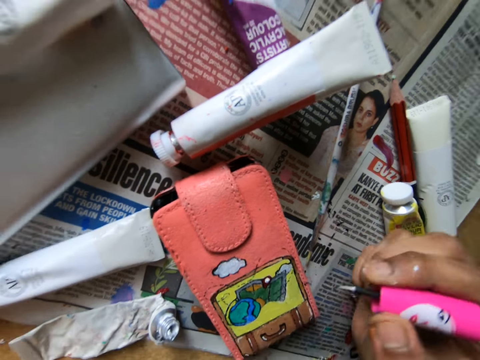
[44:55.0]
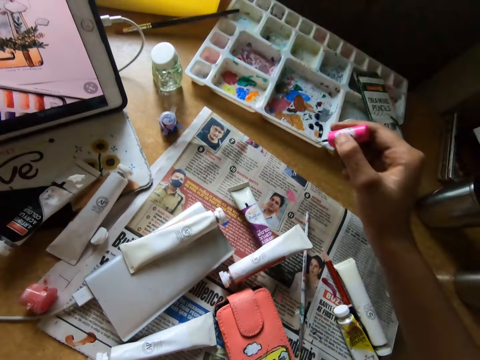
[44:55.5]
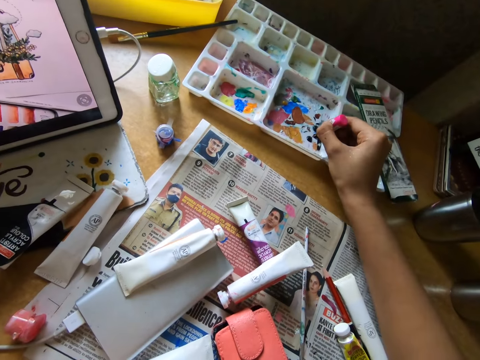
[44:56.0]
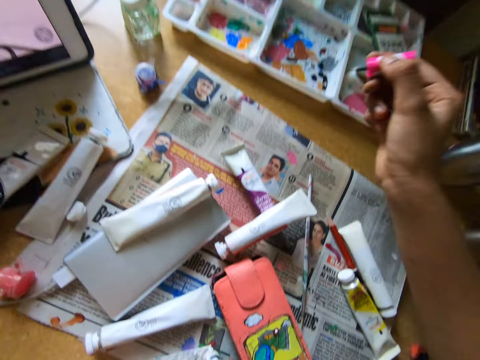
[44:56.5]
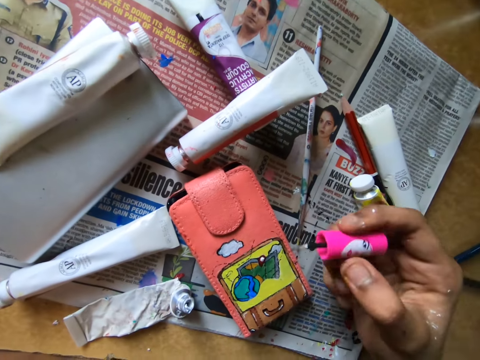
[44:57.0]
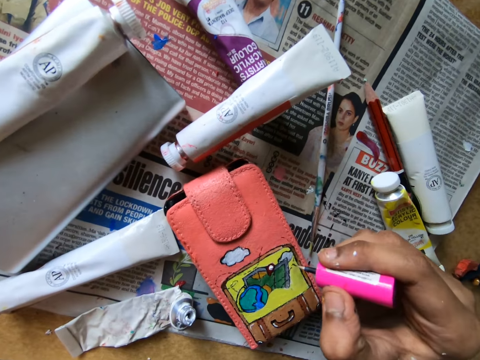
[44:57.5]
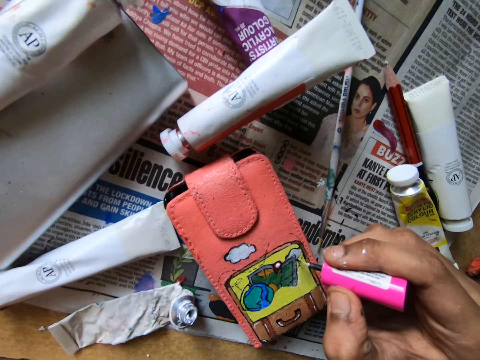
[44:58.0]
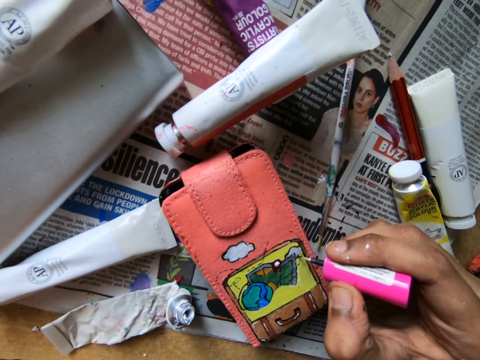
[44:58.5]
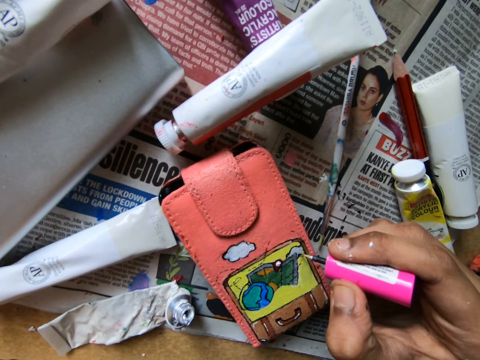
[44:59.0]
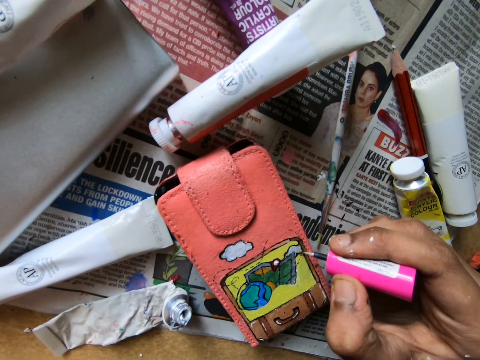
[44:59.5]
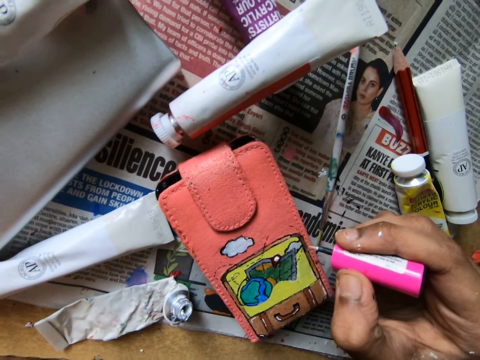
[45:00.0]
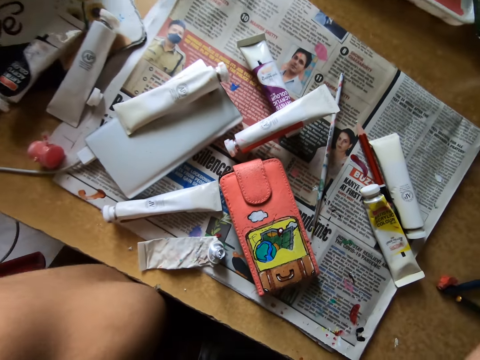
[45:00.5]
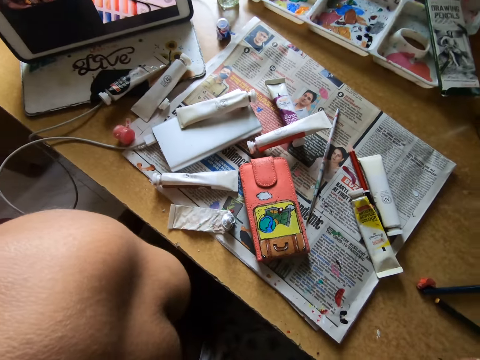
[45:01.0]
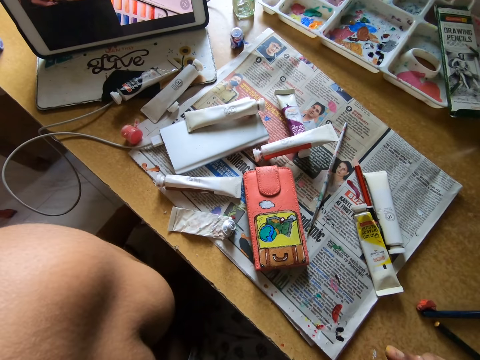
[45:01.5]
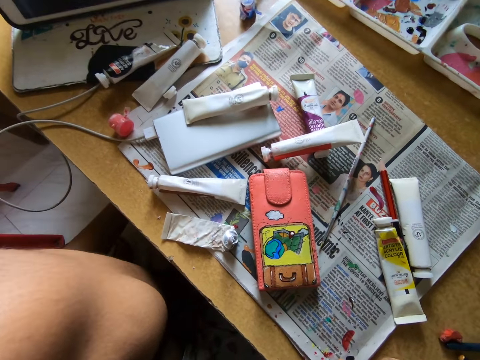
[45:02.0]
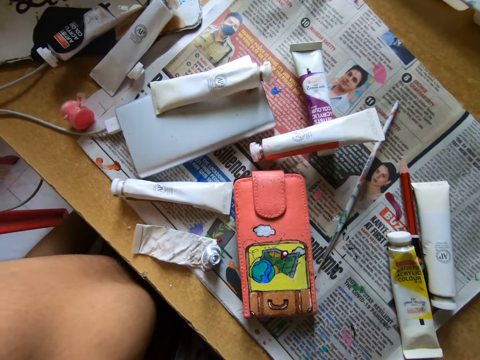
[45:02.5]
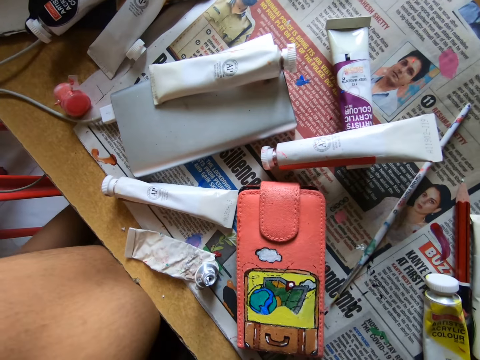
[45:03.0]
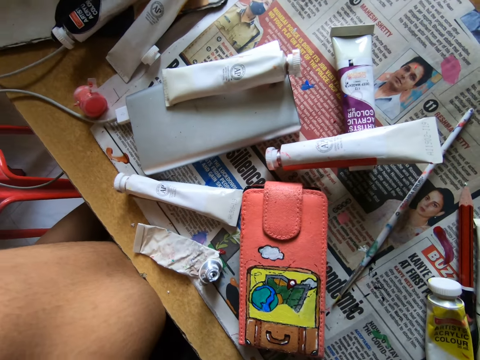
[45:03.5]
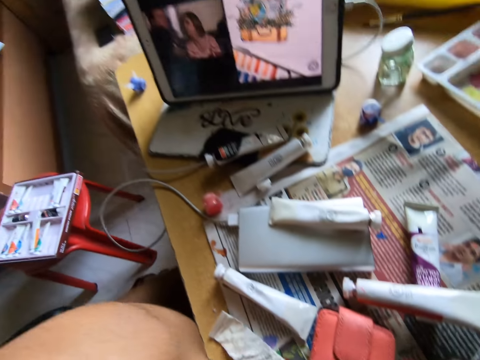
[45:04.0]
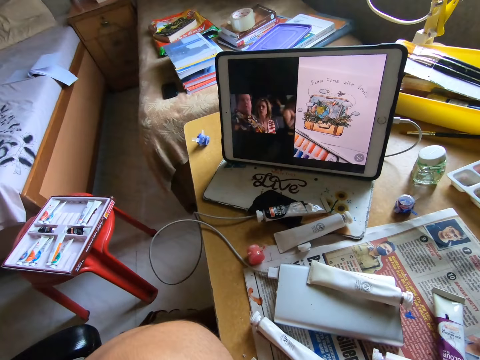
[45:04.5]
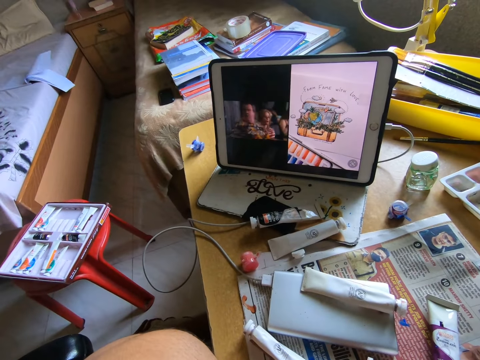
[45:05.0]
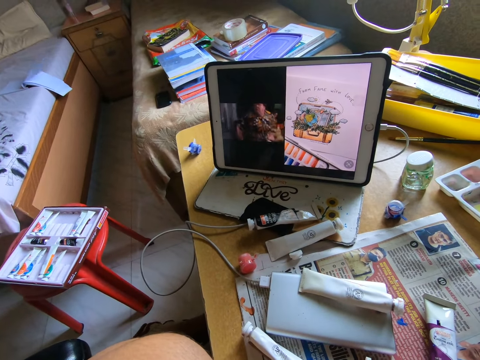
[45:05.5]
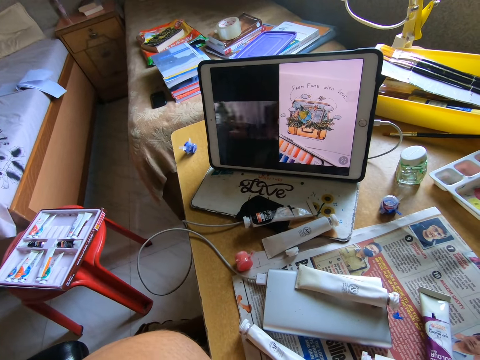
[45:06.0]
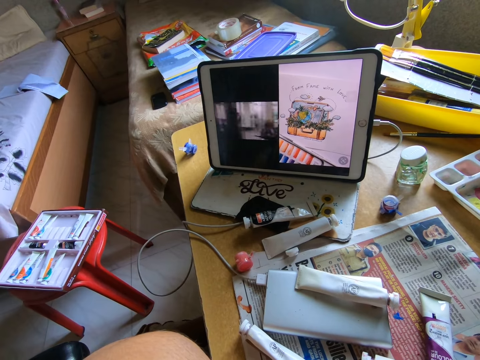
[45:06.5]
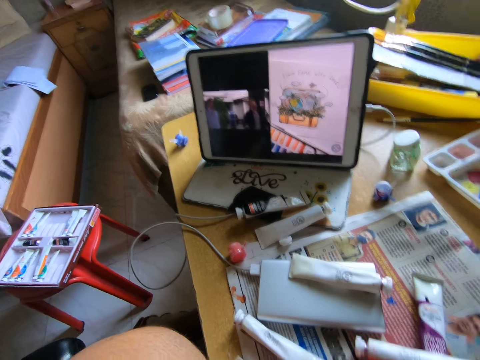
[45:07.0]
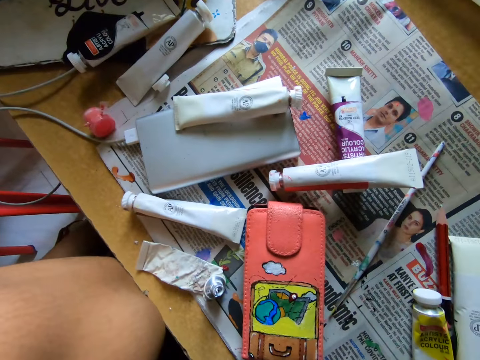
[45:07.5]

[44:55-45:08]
The camera wearer rubs a paint marker on a paint tray. They apply paint on a wallet with the paint marker. They look around. They look at a tablet on the table. They look around.

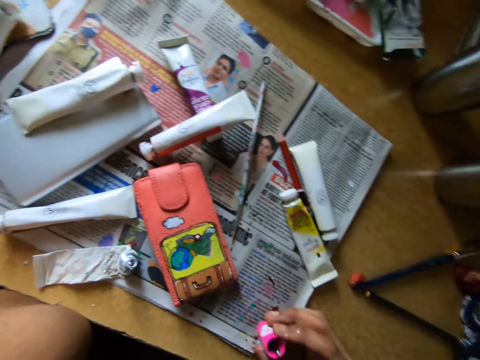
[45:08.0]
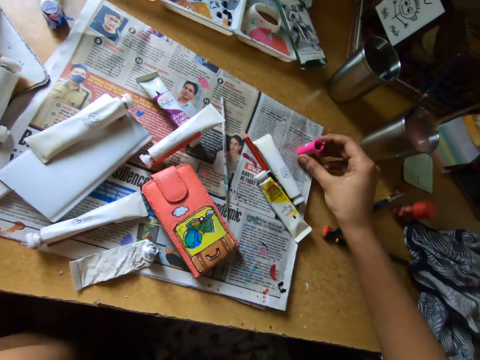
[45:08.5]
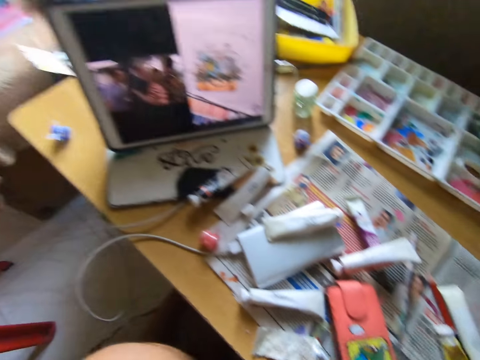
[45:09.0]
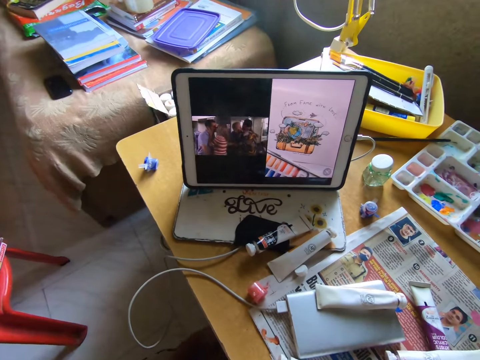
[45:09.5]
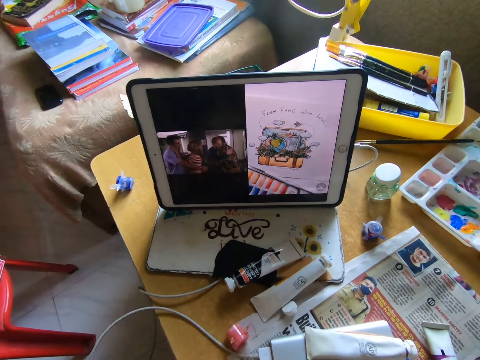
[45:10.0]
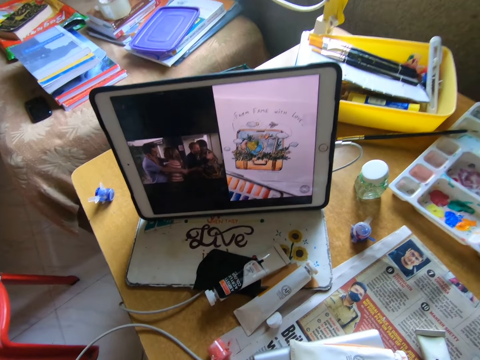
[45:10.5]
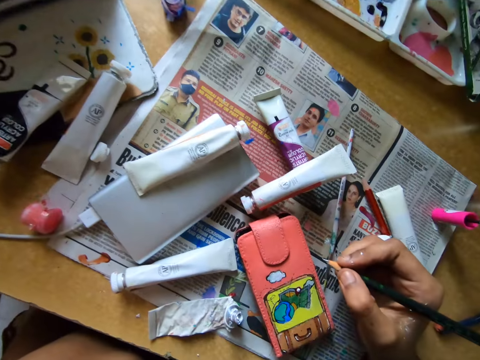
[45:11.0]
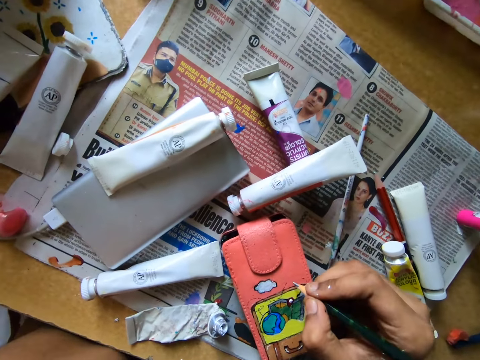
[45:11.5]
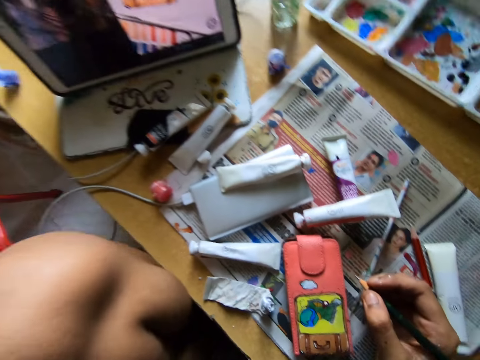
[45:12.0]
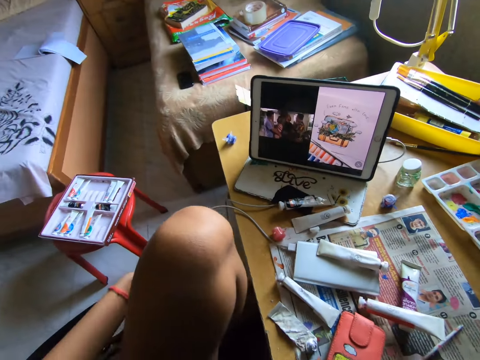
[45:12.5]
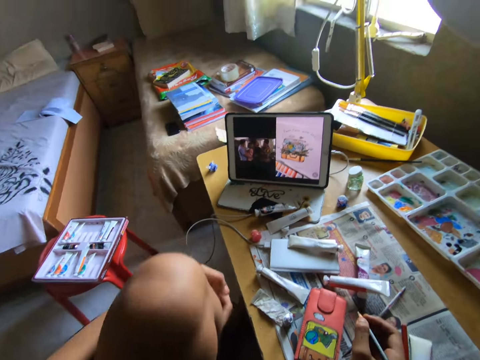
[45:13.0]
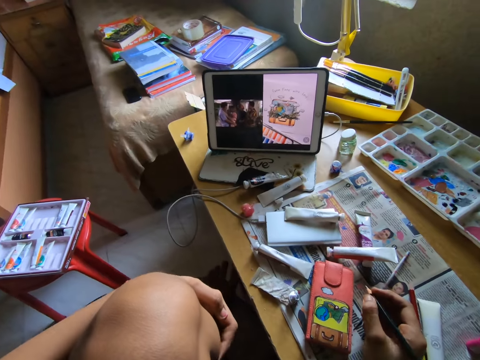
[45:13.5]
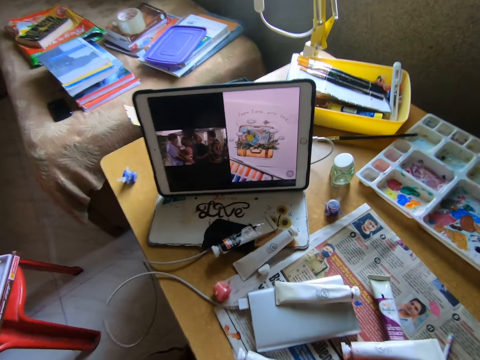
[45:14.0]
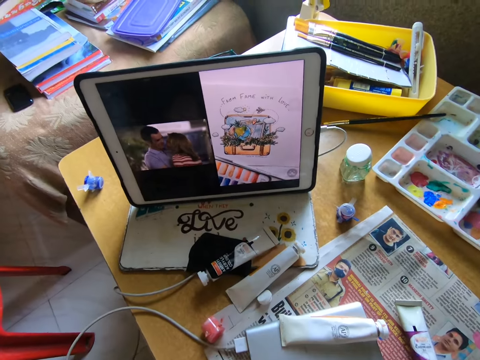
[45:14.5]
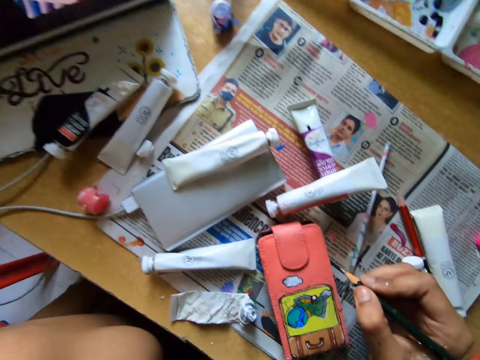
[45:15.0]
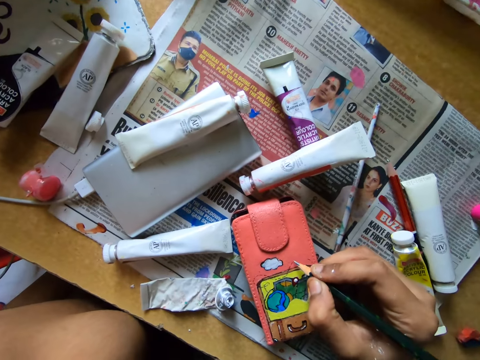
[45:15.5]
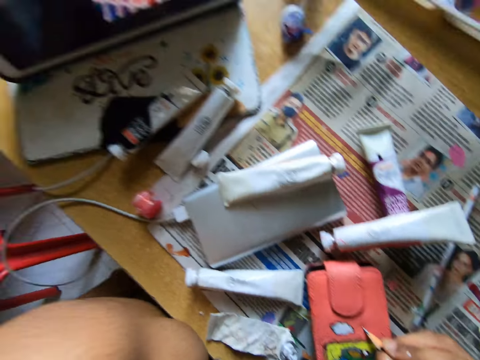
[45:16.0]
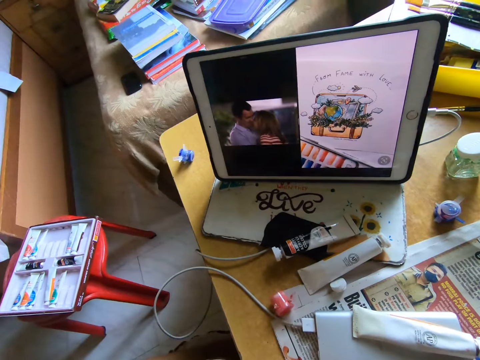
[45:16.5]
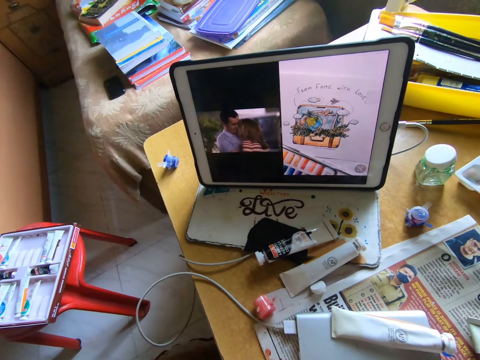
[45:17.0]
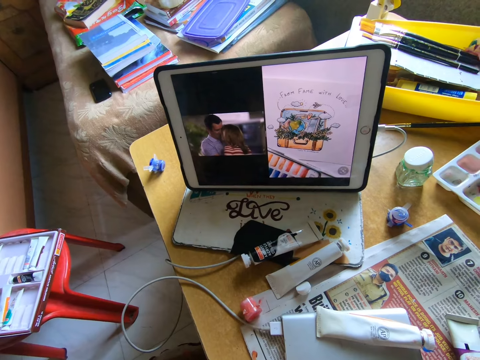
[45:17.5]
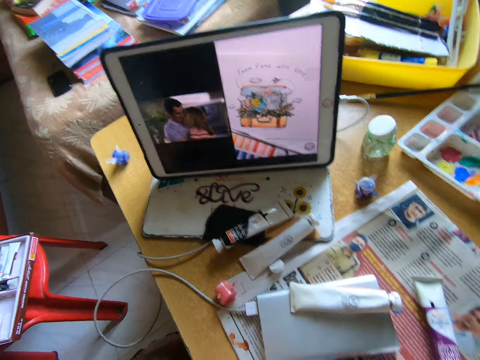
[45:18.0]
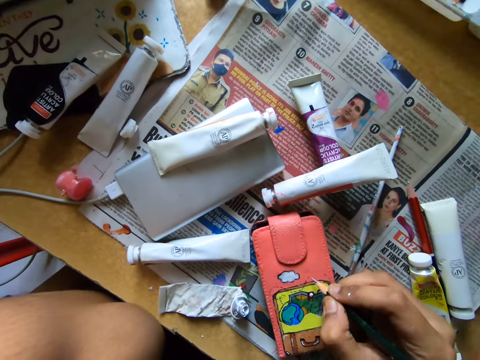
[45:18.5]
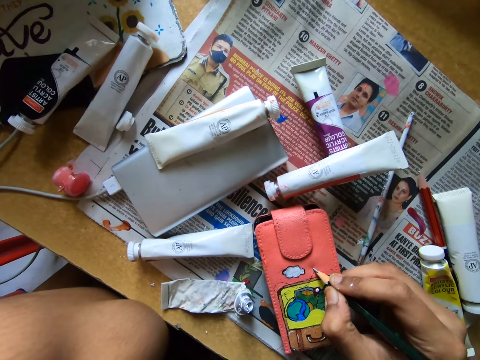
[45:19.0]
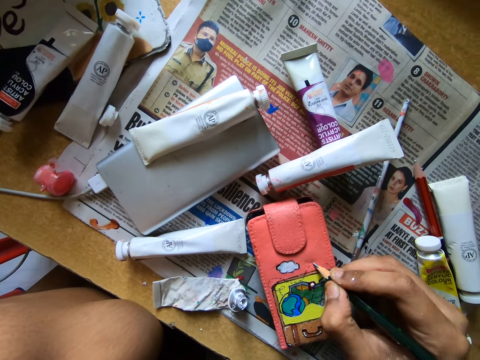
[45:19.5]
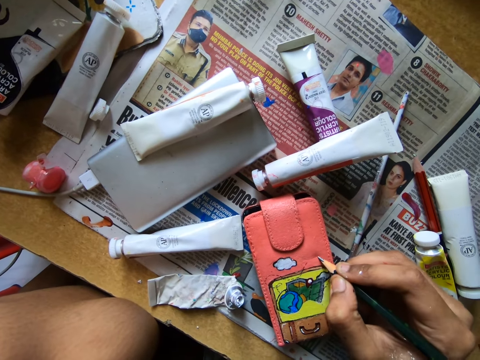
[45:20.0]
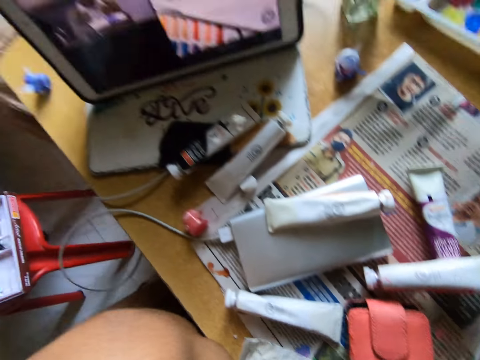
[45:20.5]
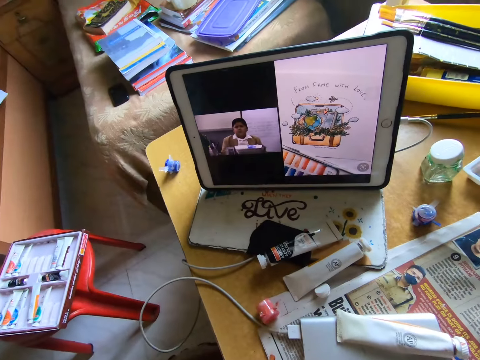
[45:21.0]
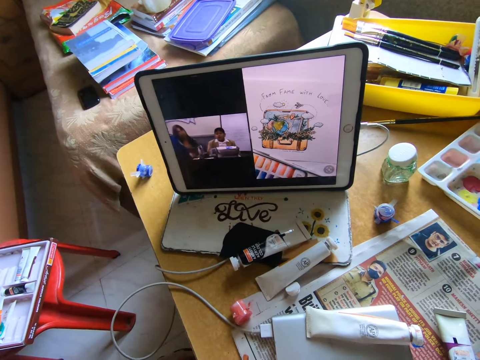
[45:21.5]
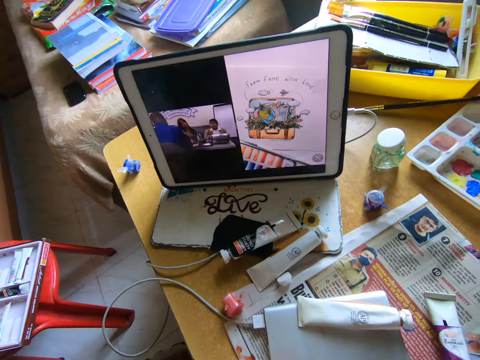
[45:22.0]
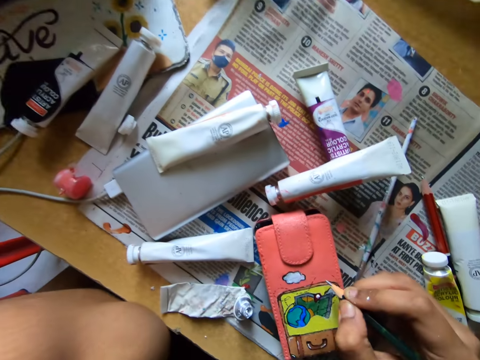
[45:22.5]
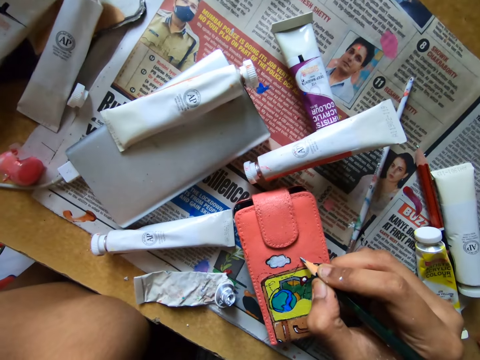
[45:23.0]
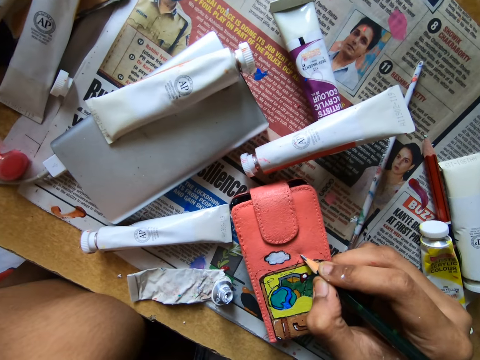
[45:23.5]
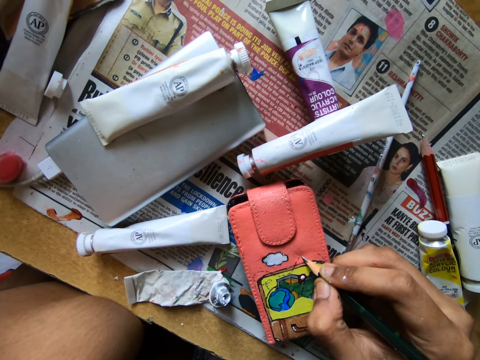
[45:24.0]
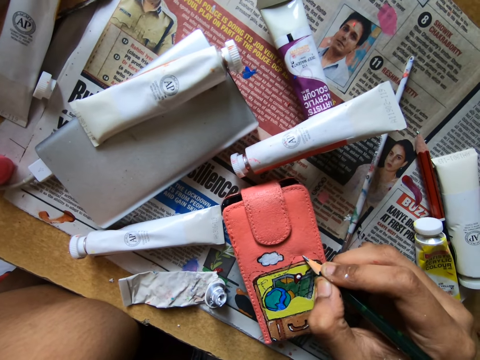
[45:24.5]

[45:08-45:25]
The camera wearer puts a paint marker on top of a newspaper. They look at a tablet on the table. They write on a wallet with a pencil. They paint the wallet. They look at the tablet on the table. They look around. They write on the wallet with the pencil. They look at the tablet on the table. They write on the wallet with the pencil. They look at the tablet on the table. They write on the wallet with the pencil.
